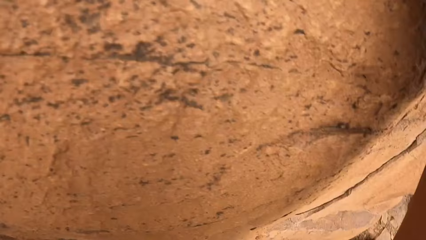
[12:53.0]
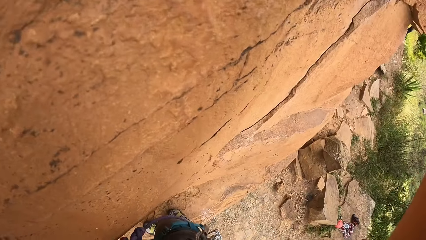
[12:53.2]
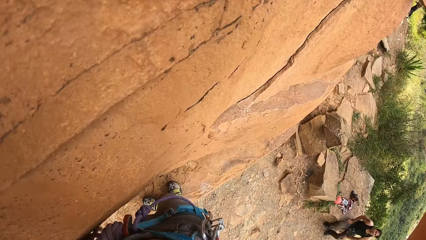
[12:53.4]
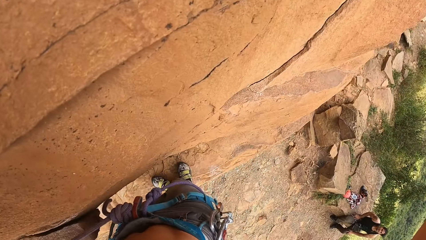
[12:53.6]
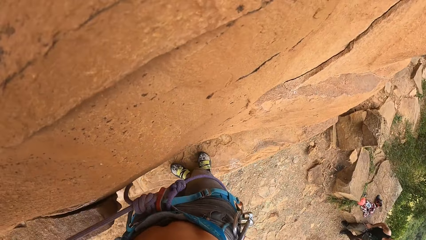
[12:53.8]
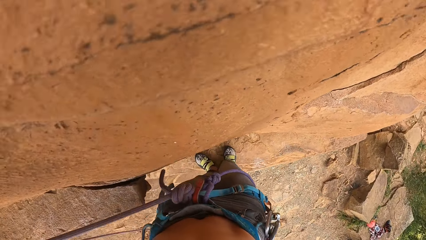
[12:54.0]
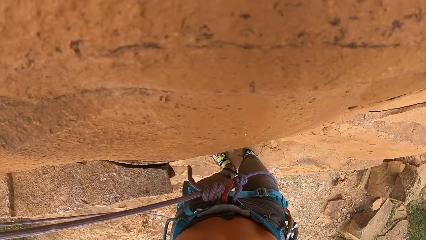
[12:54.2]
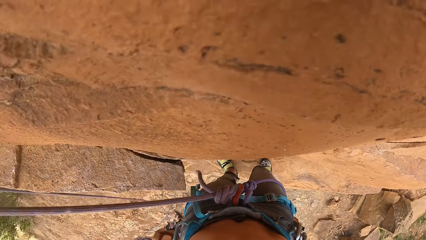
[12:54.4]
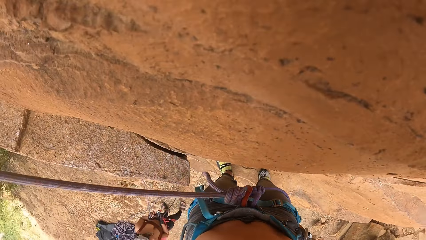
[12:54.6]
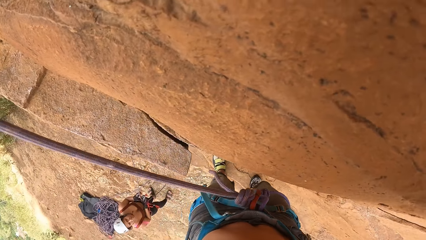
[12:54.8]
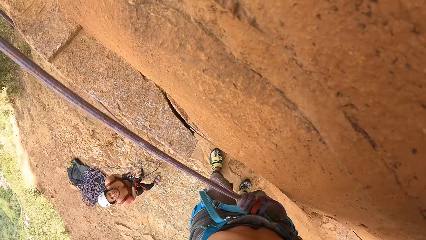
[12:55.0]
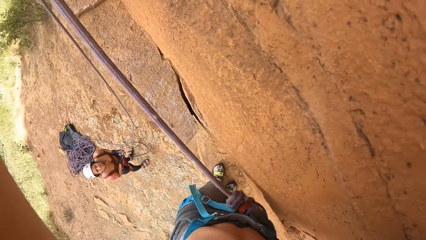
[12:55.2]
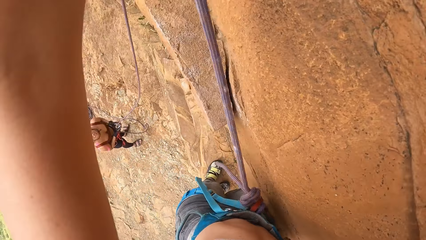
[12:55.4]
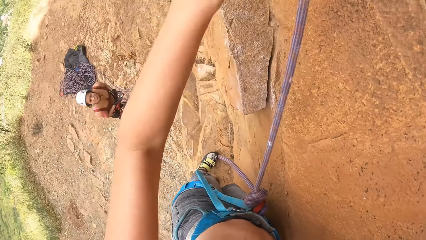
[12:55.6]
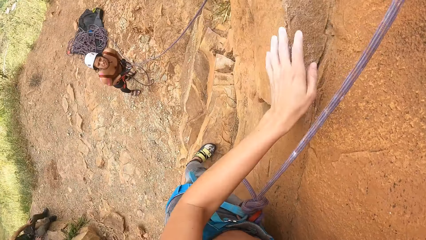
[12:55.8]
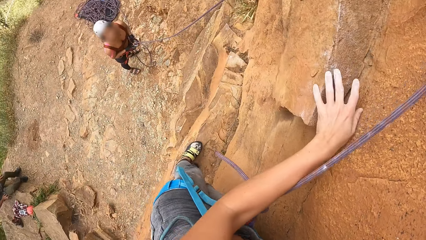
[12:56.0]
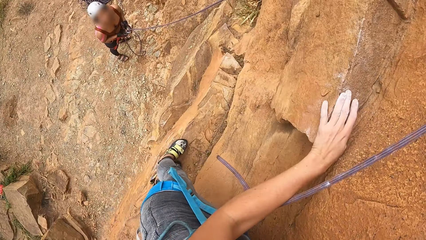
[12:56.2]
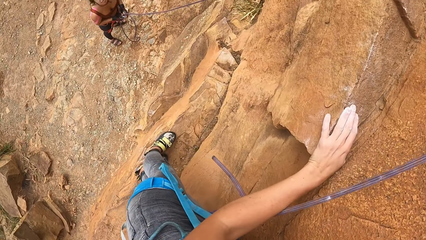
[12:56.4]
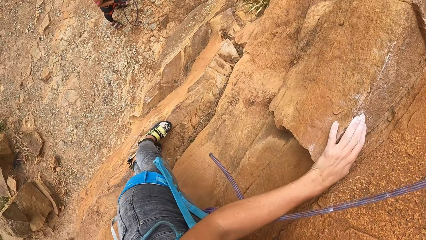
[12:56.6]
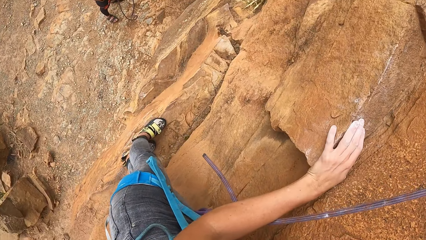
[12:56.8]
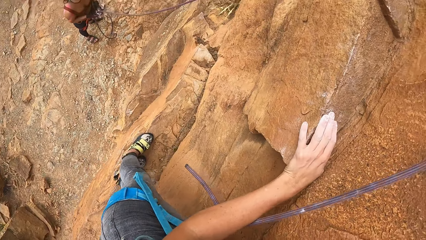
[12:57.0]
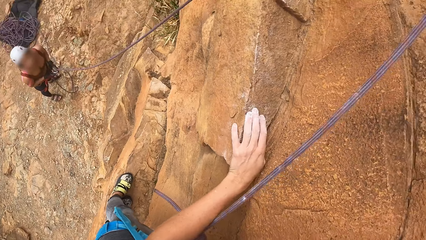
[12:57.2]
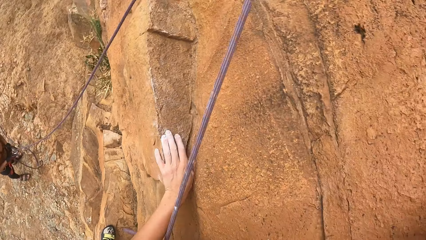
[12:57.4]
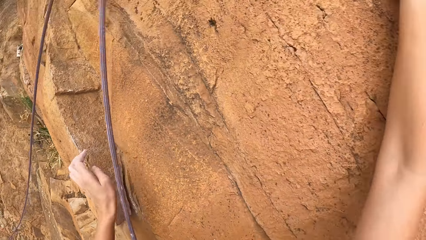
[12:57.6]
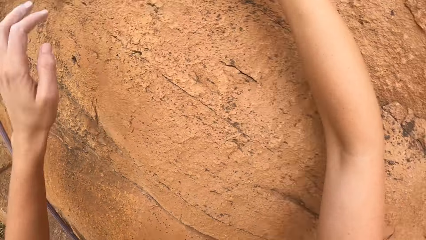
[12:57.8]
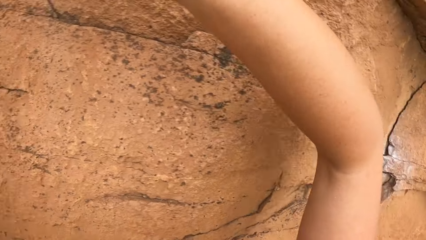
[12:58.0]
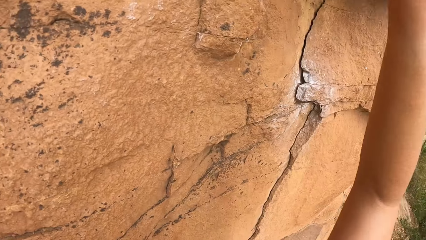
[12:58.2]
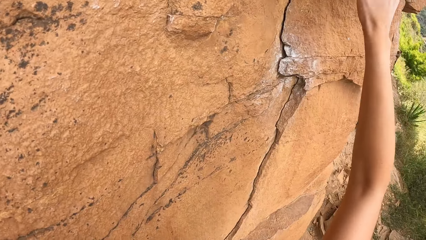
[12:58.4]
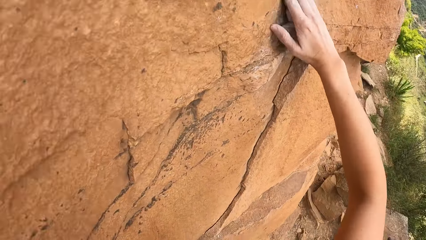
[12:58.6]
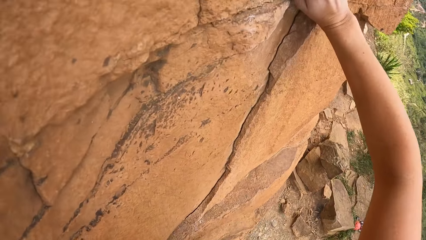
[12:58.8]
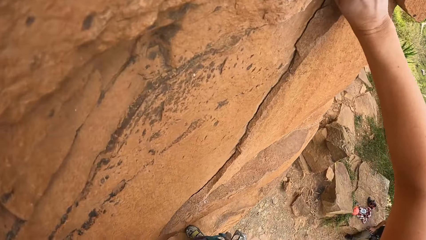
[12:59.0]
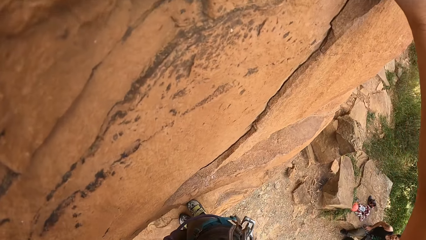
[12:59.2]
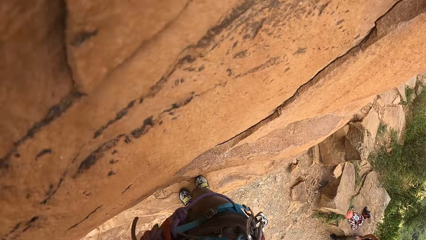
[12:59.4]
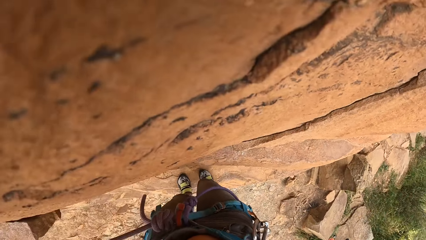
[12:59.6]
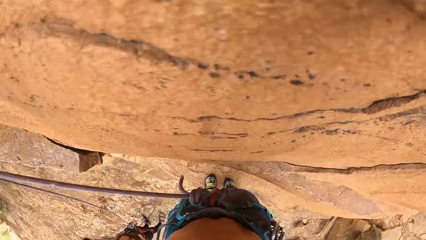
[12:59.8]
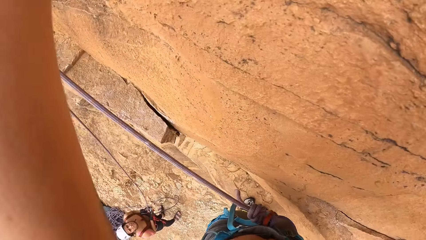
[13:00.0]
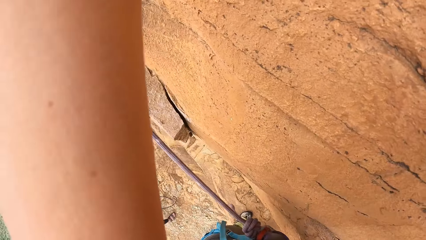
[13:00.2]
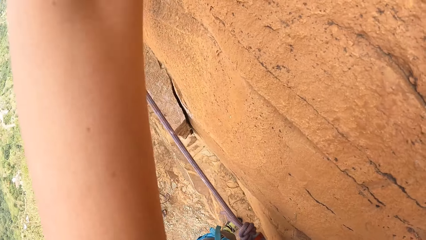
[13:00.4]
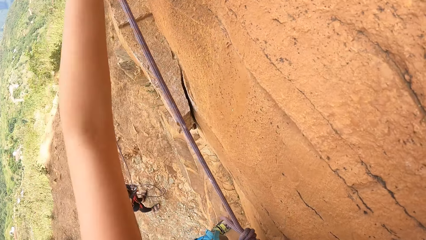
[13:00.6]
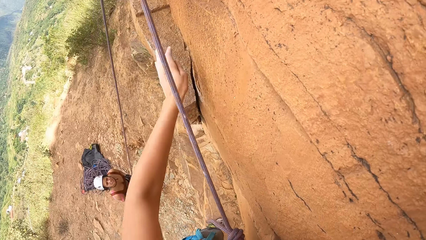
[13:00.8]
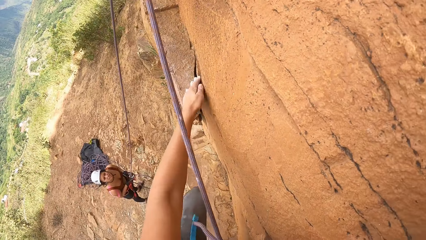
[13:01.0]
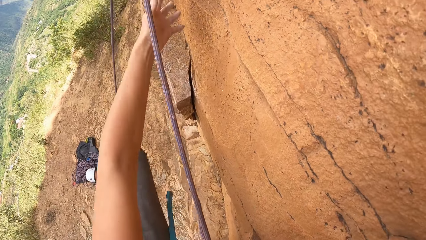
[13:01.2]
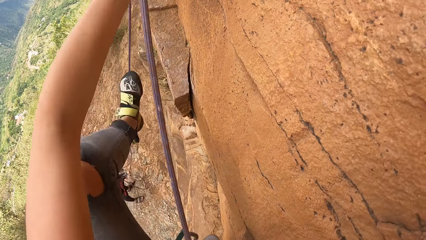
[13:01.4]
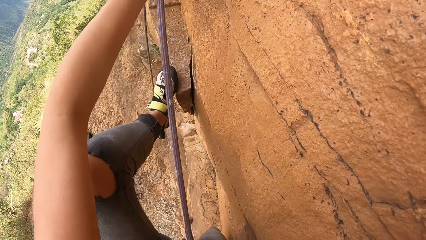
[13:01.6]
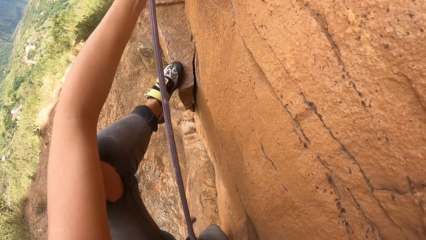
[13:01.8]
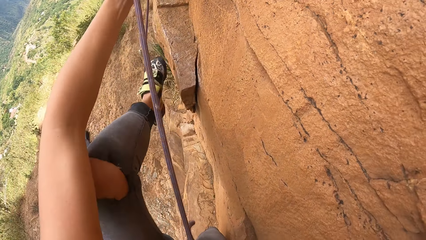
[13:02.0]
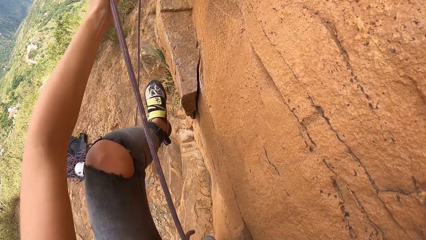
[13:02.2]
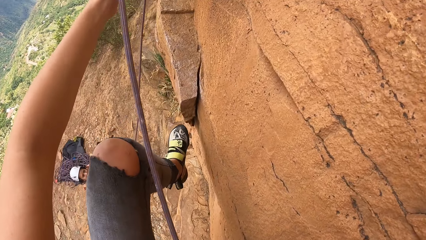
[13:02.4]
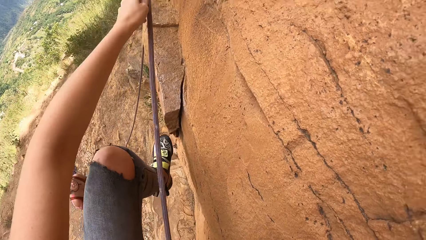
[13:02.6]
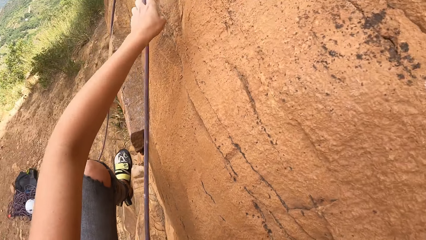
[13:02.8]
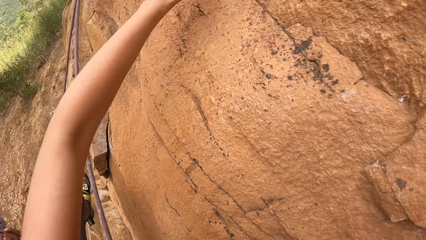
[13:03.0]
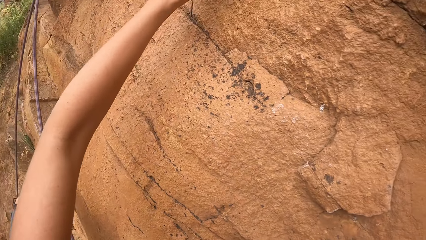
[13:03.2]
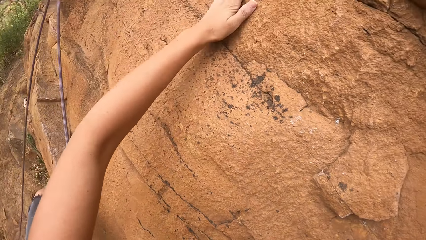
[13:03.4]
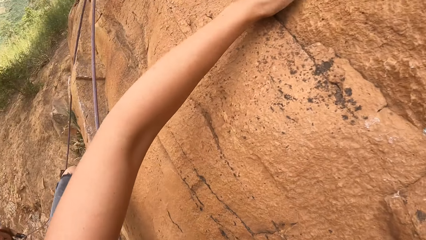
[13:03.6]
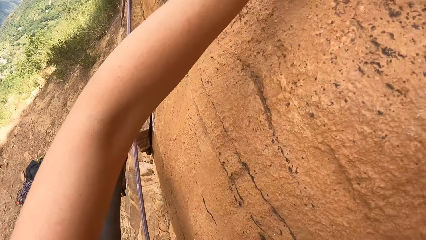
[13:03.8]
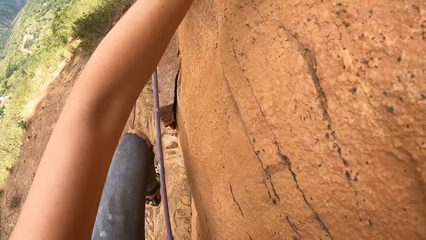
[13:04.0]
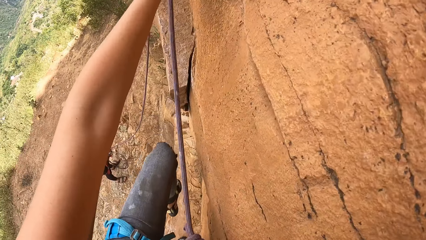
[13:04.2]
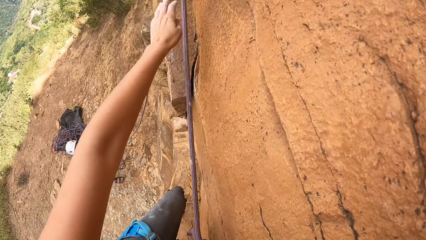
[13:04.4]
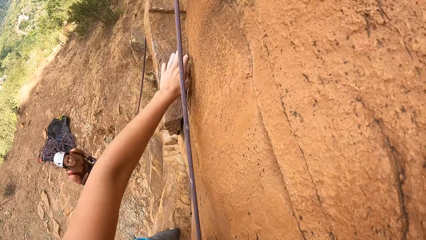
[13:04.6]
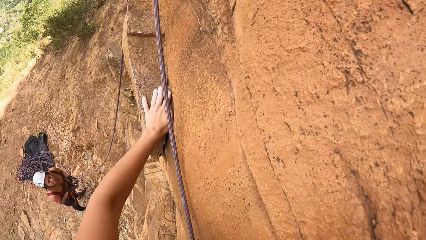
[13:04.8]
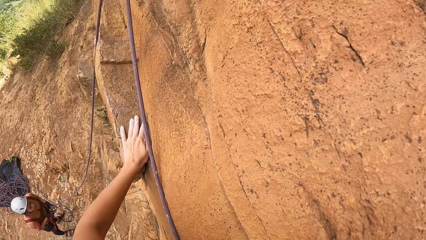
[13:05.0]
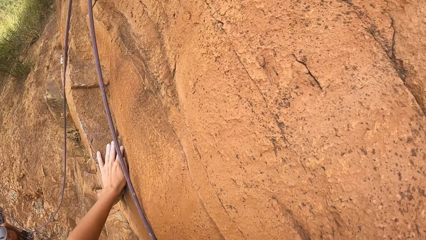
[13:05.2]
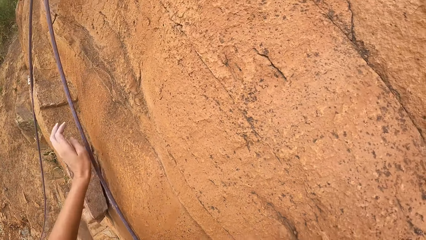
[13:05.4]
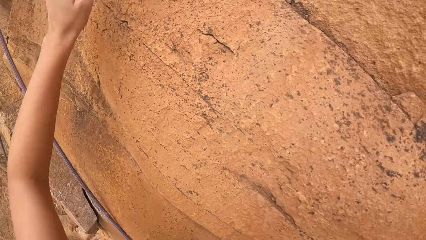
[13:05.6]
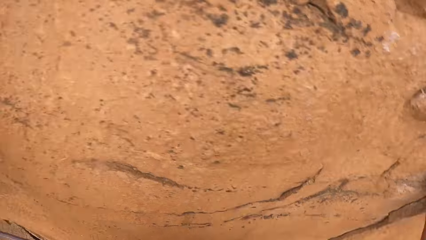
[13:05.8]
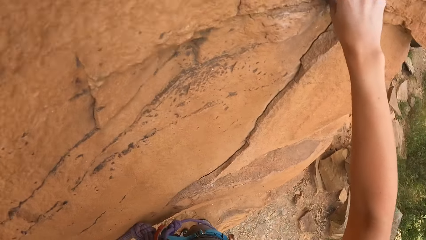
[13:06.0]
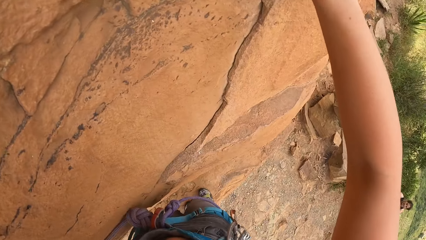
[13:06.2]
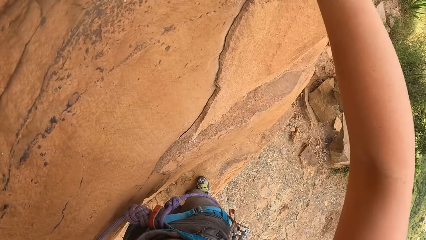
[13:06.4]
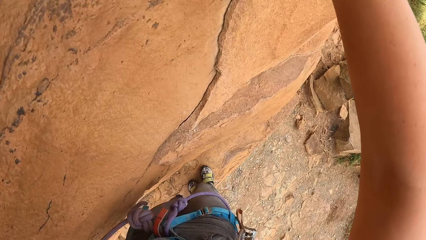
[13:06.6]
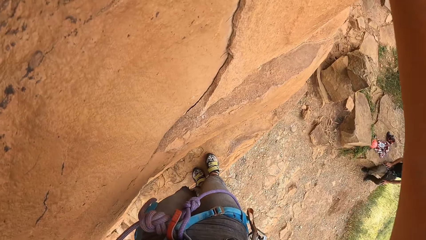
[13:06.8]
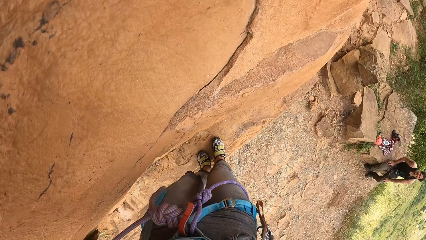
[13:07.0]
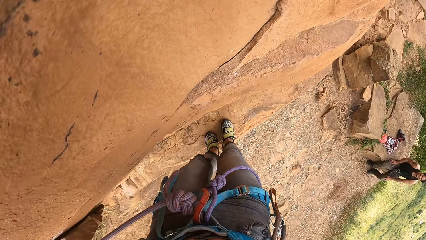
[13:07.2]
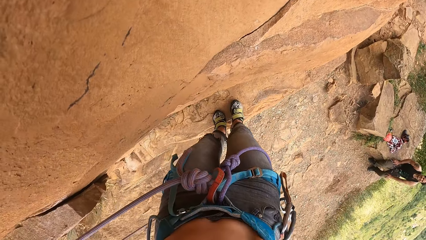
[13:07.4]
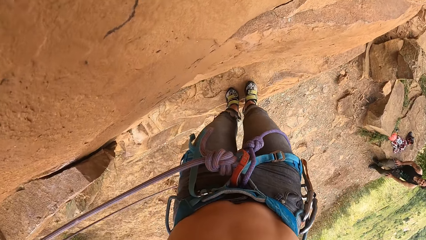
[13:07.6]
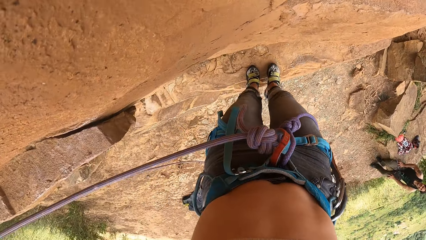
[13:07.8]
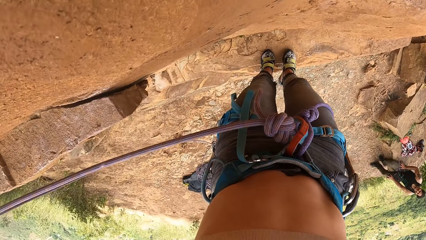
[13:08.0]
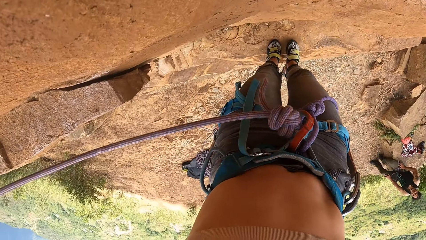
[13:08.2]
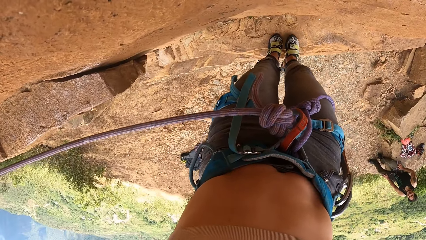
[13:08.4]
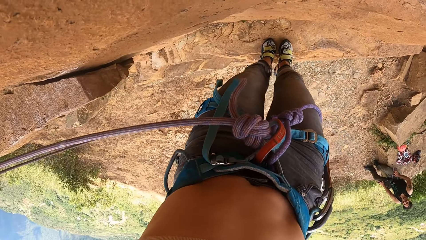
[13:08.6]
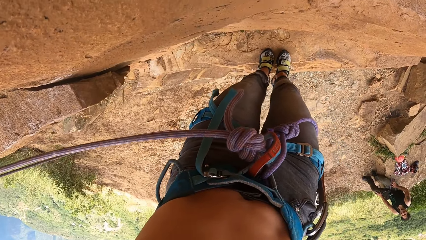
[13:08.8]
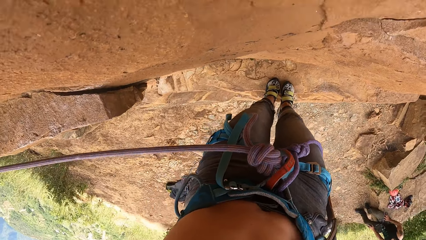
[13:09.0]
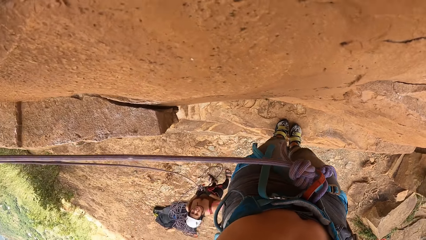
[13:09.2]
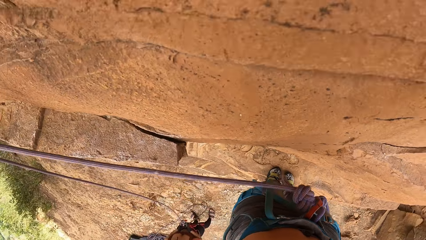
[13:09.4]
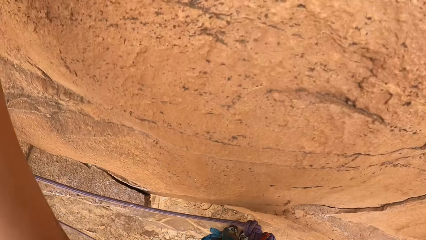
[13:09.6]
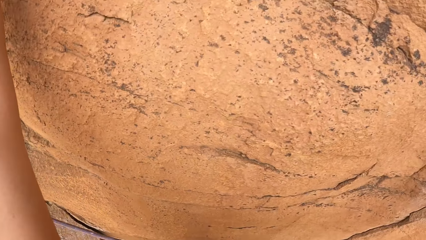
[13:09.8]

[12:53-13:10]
The camera wearer looks around. She climbs the rock. She climbs the rock again. She holds the hiking rope with her left hand.
